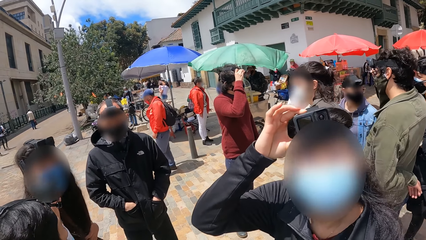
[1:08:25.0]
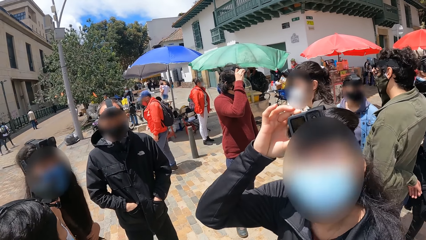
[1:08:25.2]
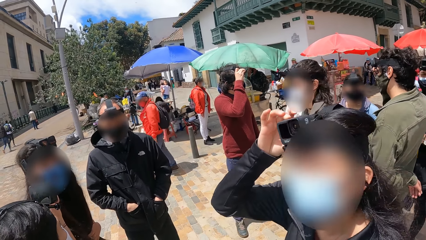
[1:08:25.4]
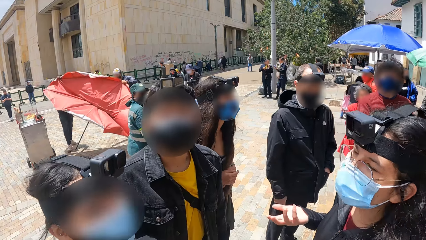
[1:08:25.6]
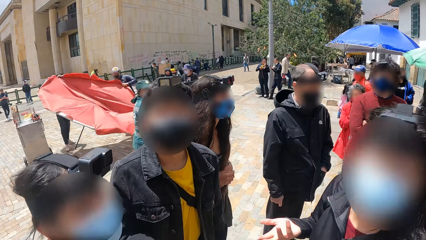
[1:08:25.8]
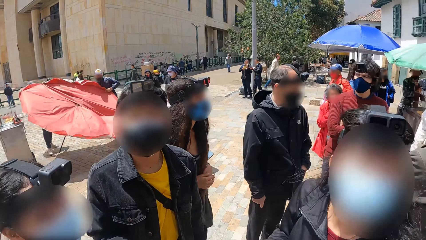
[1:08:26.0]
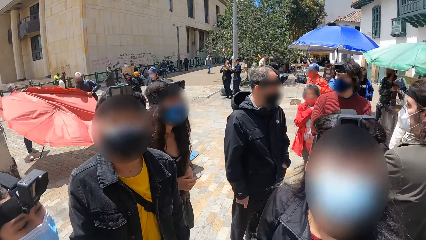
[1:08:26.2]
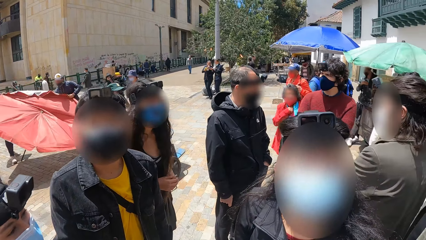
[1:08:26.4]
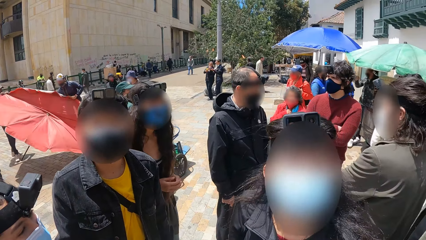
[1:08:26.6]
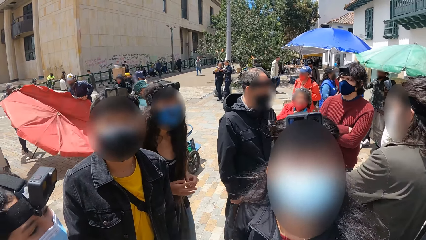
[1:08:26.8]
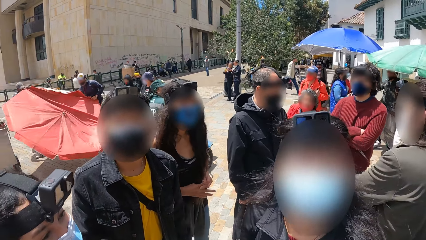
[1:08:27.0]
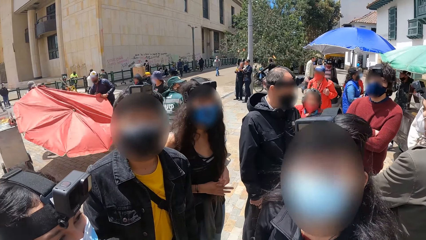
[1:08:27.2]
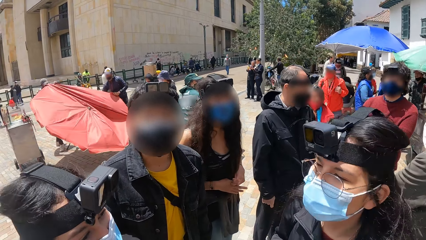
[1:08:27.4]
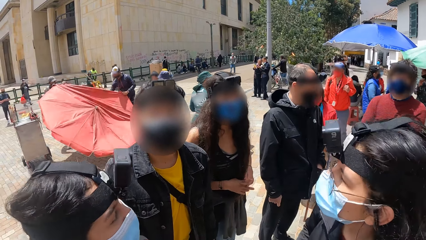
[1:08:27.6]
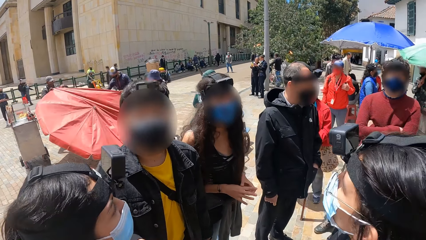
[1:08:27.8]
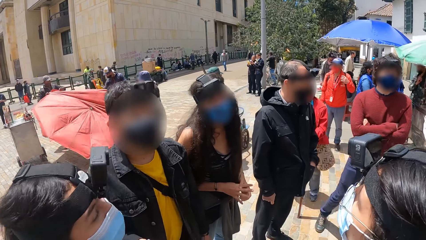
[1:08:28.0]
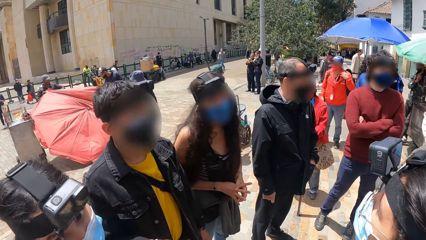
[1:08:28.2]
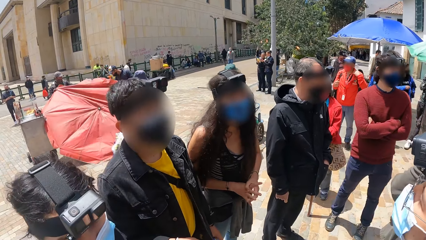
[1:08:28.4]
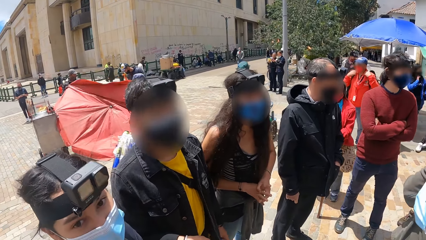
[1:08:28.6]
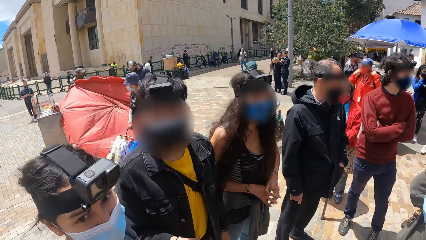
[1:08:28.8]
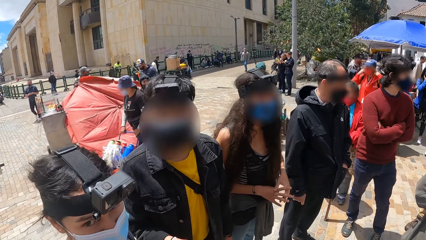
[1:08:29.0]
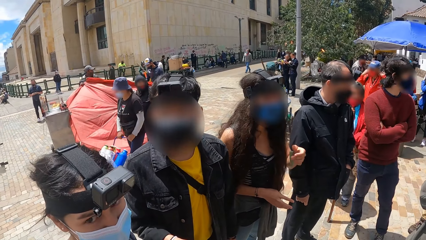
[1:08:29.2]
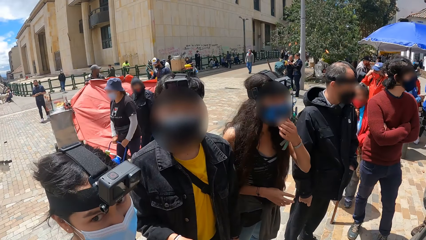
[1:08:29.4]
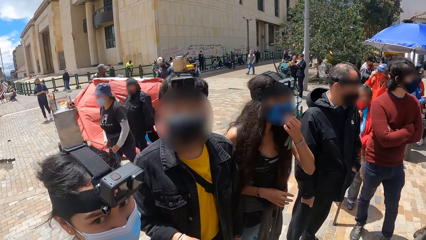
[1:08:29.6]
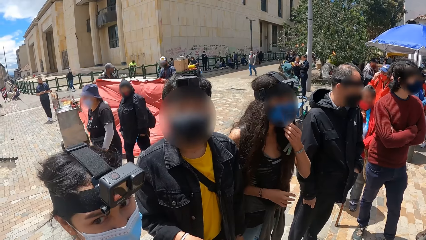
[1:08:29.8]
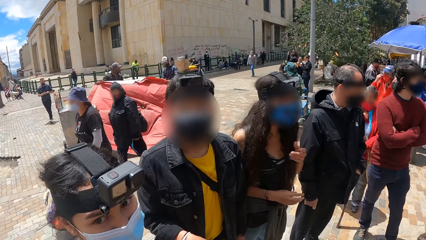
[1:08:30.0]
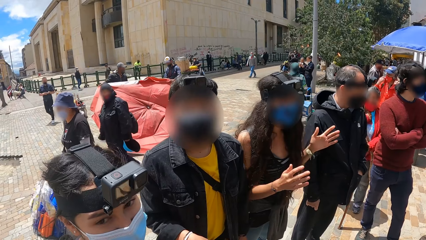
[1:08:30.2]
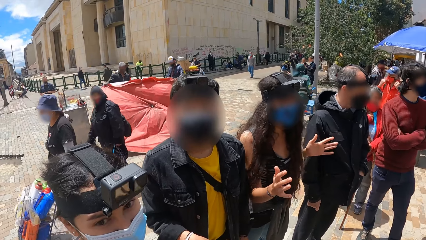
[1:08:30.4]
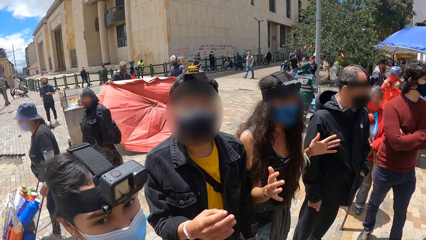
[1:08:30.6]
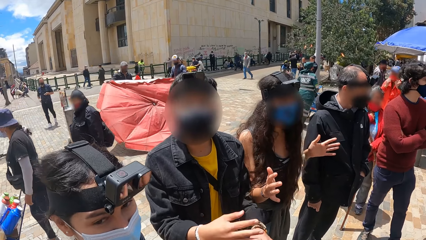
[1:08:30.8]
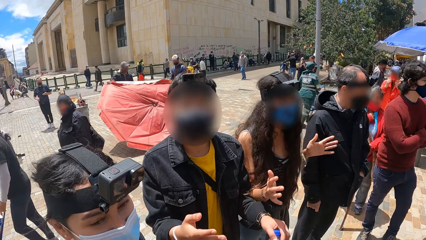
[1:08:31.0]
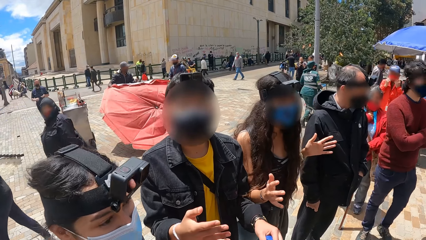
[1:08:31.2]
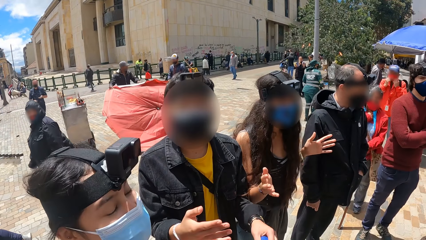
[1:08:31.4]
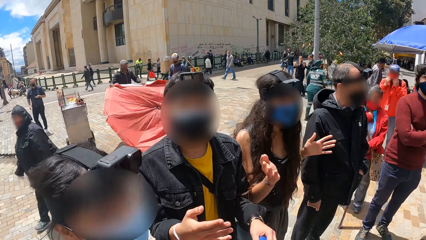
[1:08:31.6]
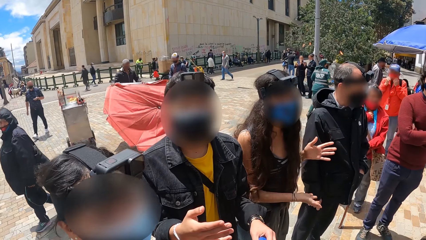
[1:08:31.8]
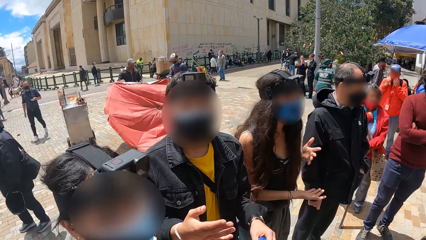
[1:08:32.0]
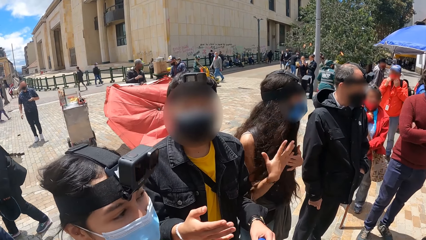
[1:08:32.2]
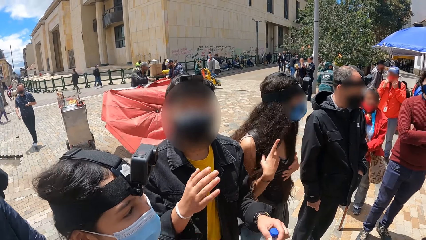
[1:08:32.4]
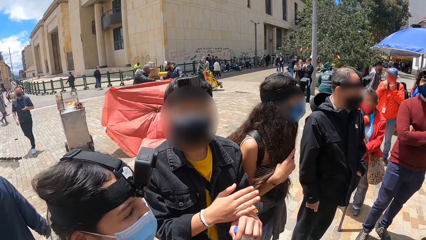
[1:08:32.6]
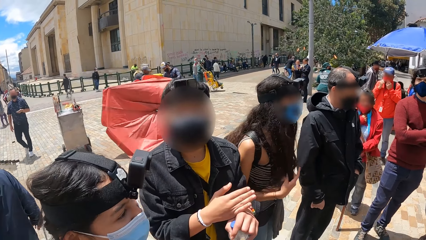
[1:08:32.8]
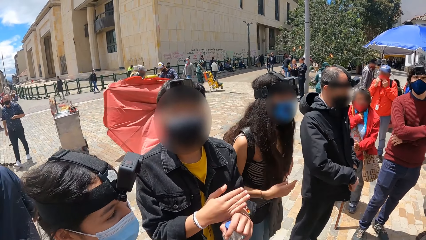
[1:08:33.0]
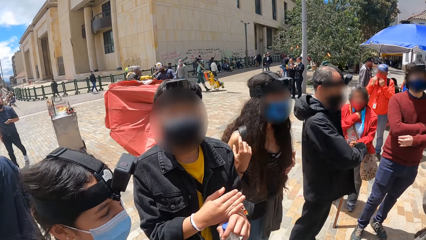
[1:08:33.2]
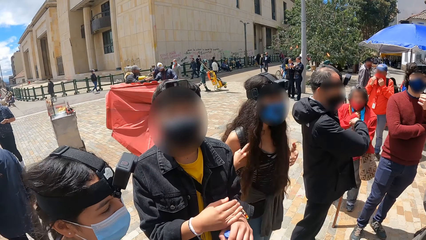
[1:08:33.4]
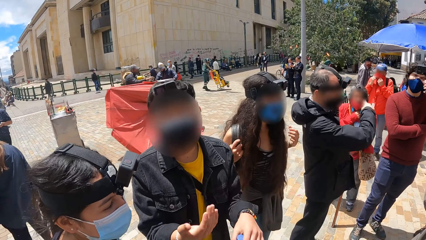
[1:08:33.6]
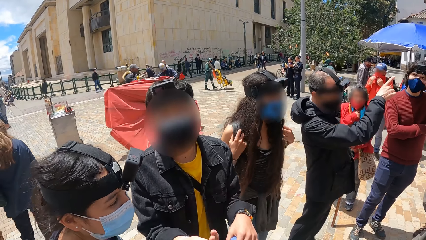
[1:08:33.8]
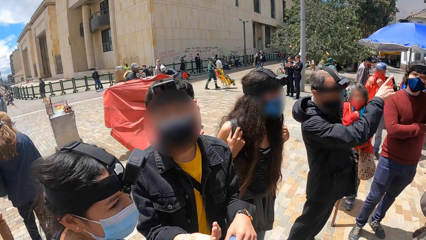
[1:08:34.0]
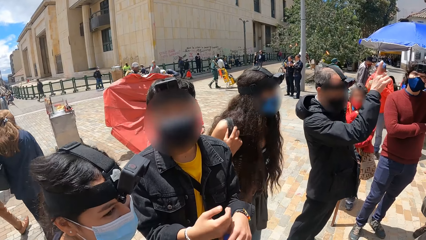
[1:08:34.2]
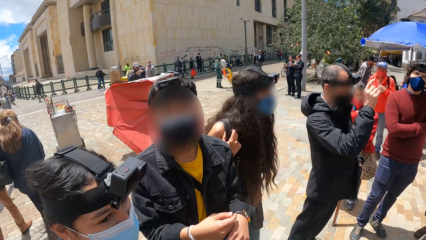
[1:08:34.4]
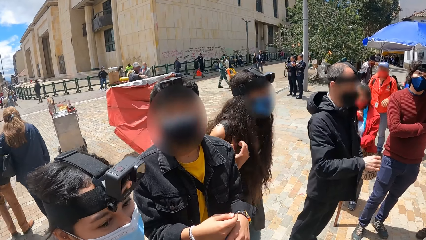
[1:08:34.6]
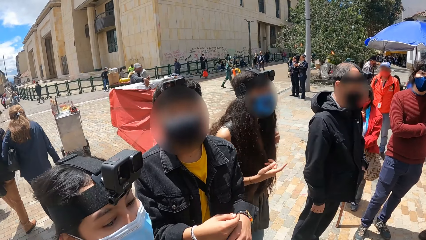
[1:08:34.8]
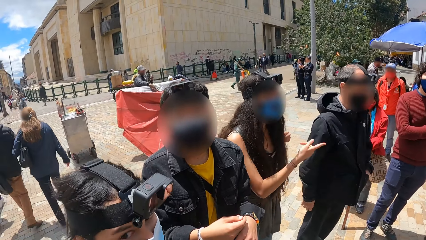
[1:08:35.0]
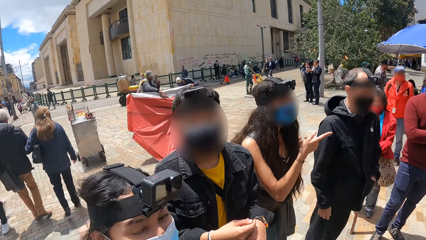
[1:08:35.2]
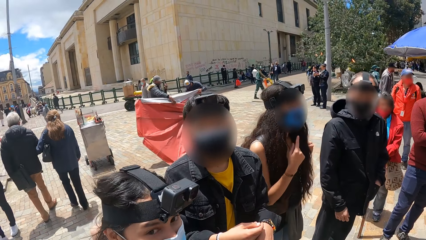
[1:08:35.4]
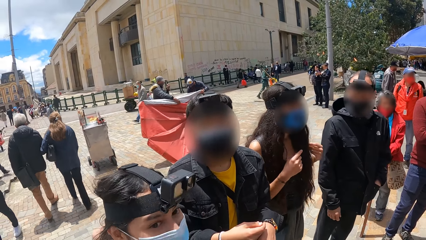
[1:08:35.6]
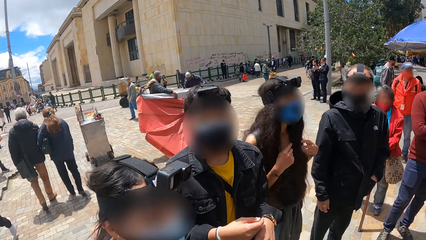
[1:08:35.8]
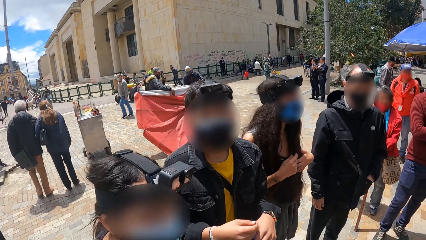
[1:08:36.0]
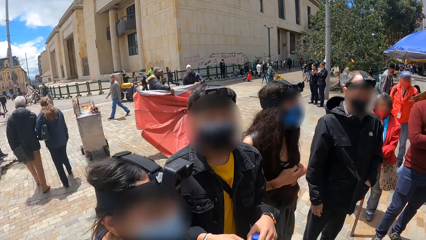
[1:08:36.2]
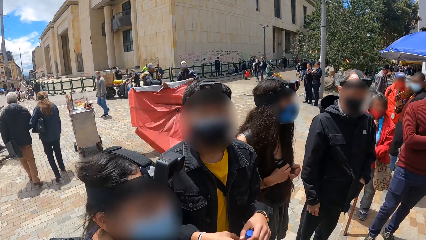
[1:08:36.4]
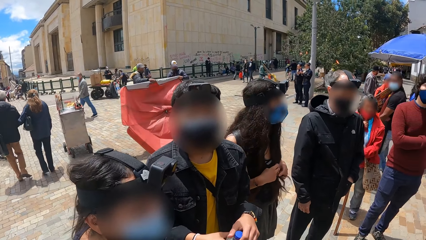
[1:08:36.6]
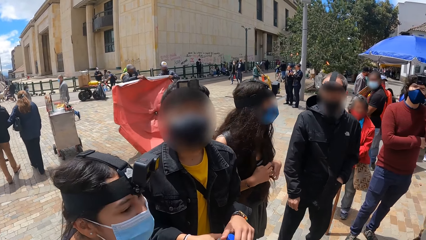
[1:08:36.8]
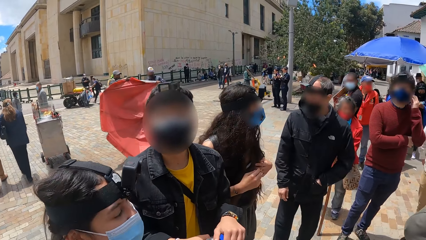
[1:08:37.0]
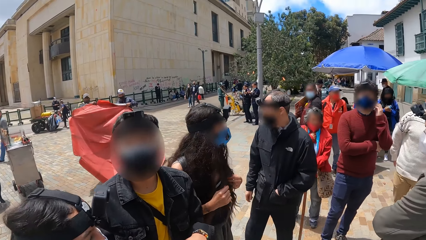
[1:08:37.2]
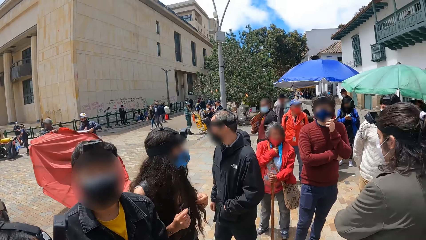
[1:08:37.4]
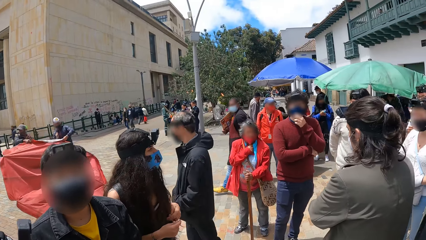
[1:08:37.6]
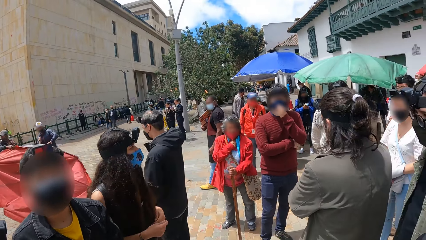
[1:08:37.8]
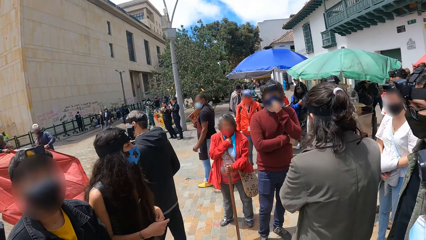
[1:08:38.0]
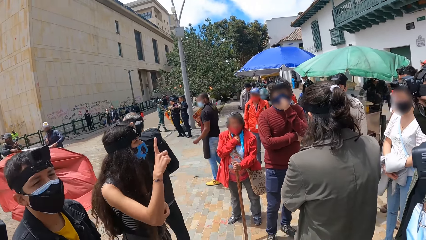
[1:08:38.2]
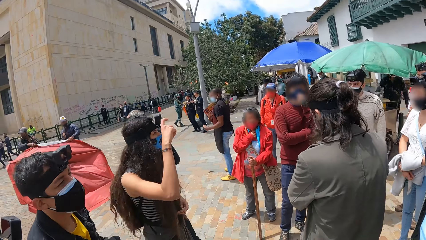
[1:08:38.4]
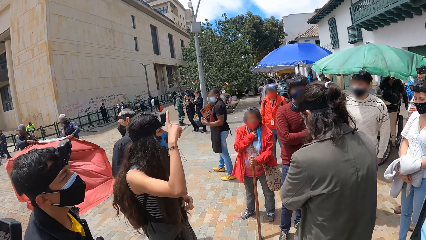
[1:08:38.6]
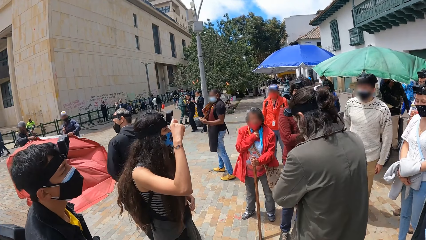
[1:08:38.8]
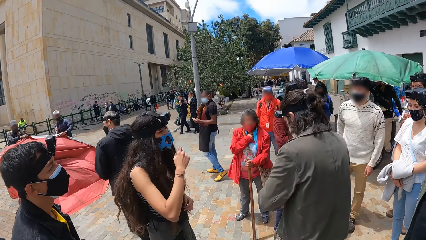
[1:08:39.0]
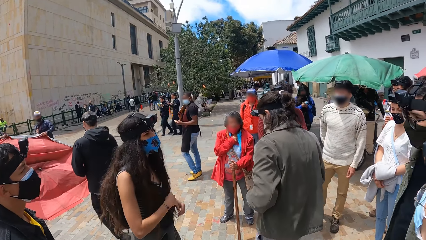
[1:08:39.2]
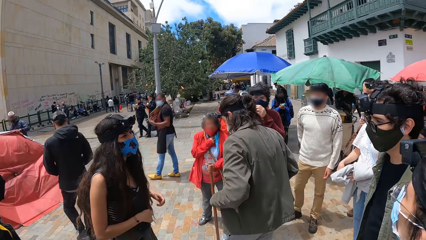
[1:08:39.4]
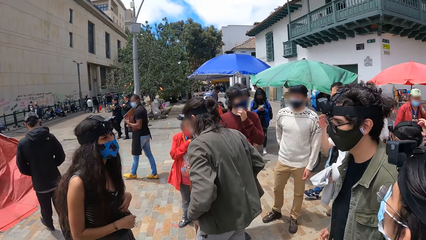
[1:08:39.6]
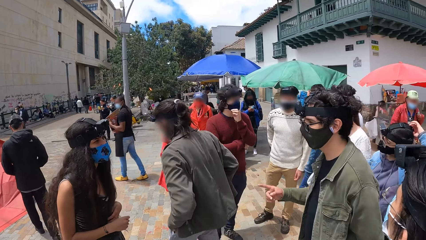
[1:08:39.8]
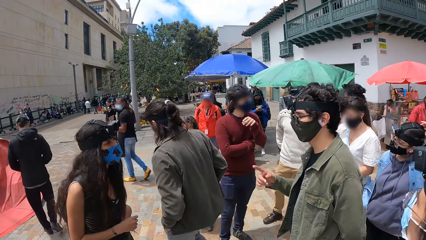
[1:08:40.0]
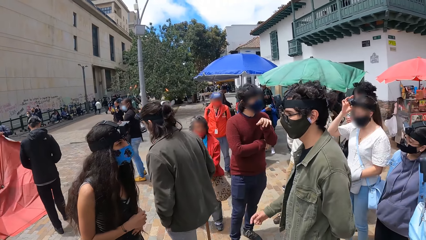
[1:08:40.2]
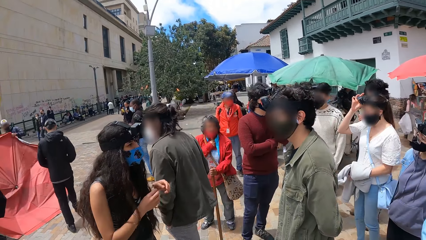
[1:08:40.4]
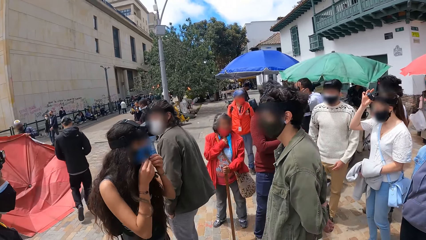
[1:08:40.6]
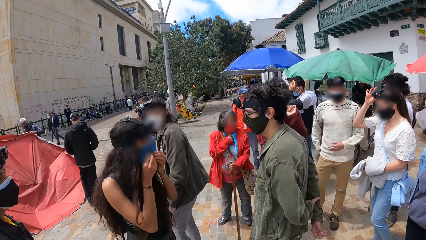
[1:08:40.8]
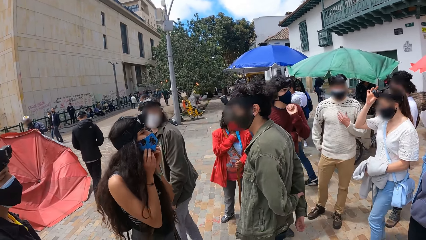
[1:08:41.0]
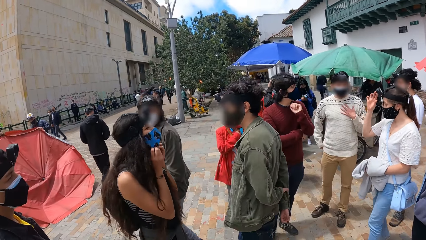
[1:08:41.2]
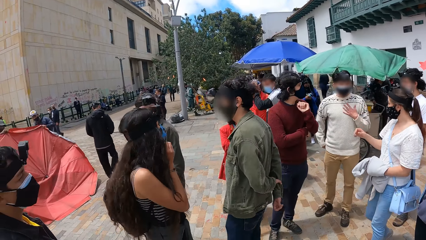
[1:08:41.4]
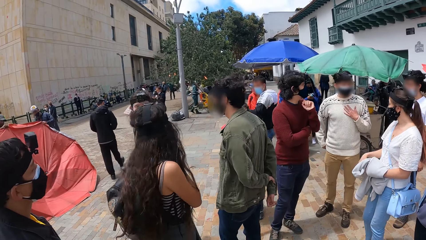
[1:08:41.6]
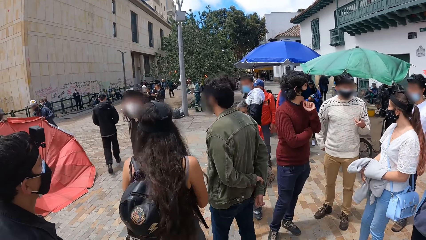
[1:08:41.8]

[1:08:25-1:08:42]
The camera wearer interacts with people.
